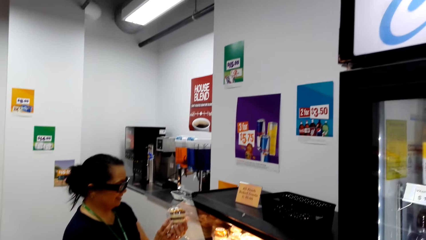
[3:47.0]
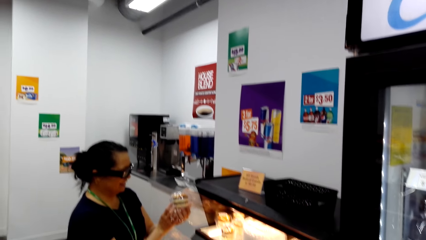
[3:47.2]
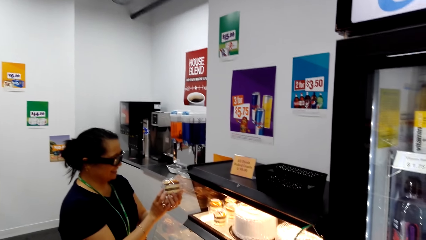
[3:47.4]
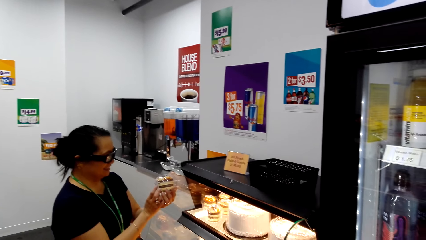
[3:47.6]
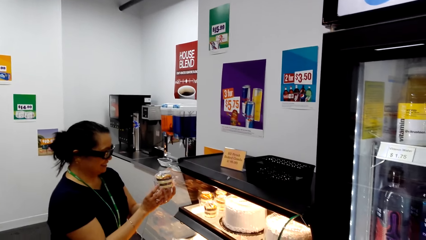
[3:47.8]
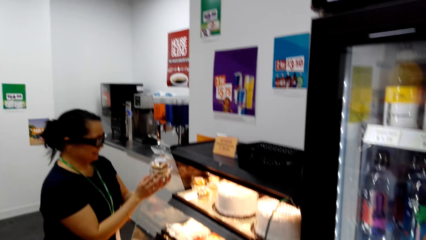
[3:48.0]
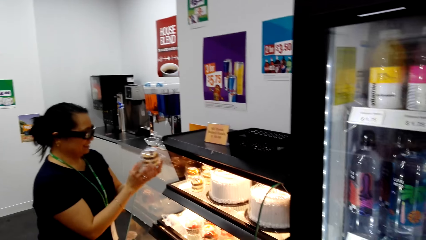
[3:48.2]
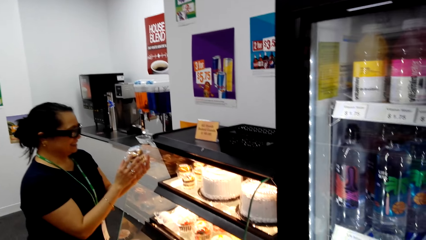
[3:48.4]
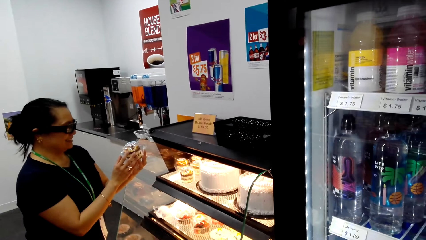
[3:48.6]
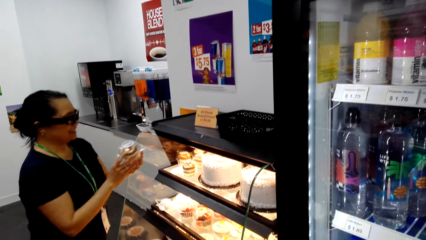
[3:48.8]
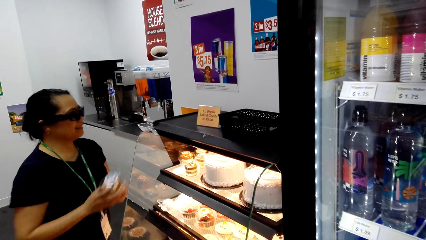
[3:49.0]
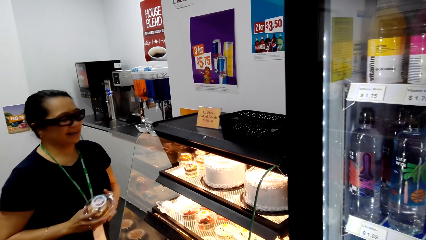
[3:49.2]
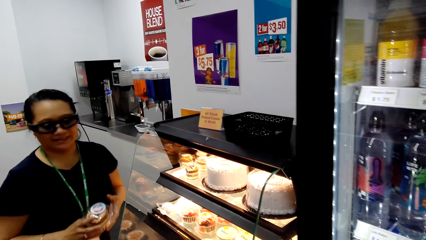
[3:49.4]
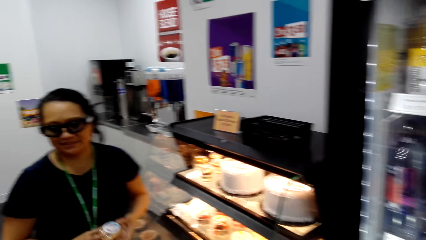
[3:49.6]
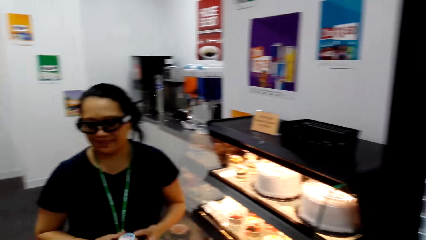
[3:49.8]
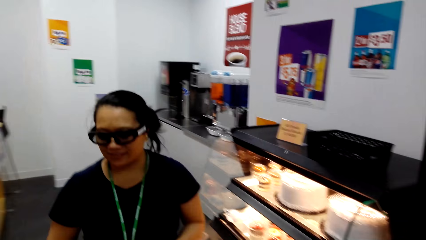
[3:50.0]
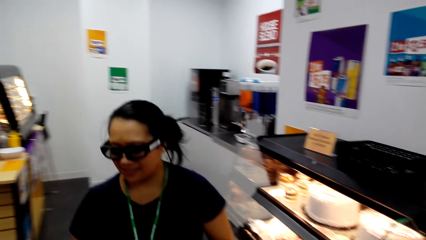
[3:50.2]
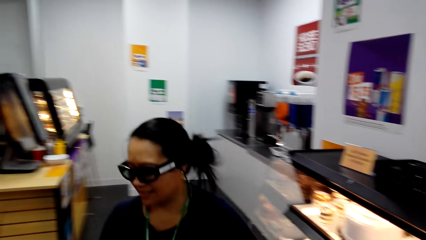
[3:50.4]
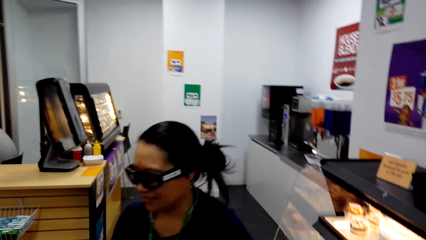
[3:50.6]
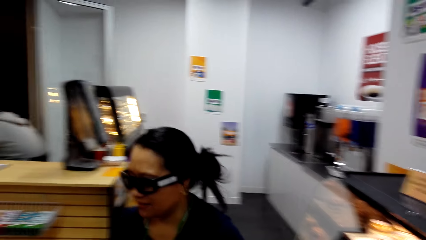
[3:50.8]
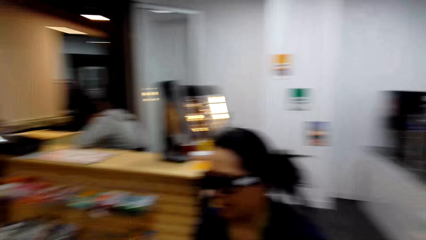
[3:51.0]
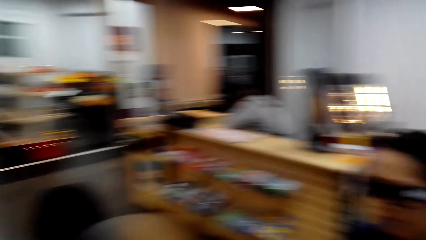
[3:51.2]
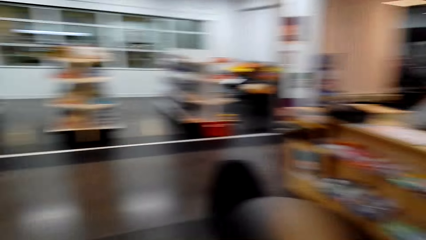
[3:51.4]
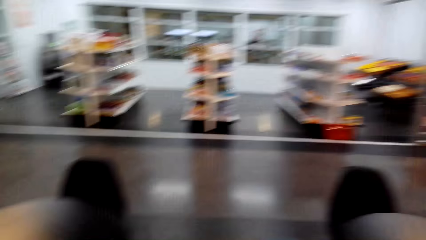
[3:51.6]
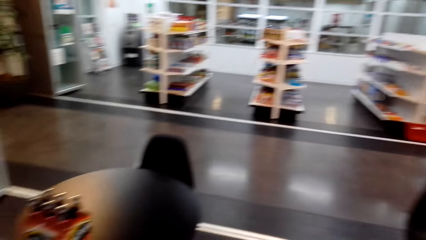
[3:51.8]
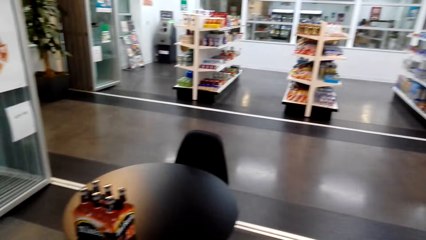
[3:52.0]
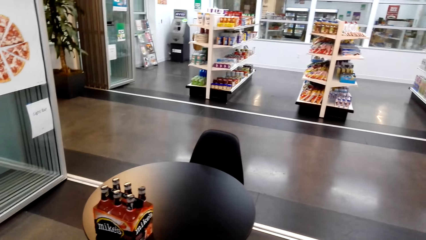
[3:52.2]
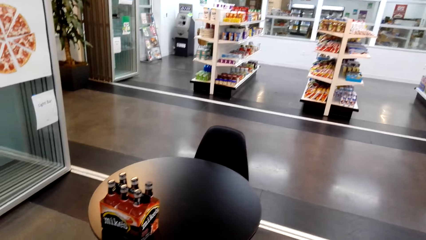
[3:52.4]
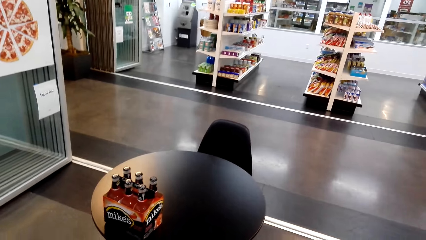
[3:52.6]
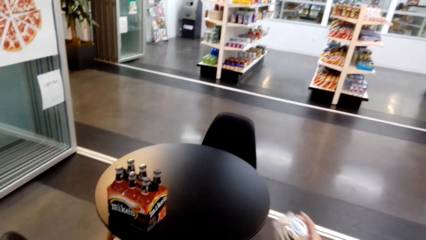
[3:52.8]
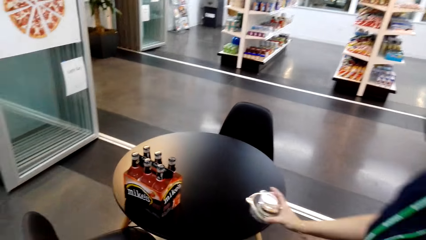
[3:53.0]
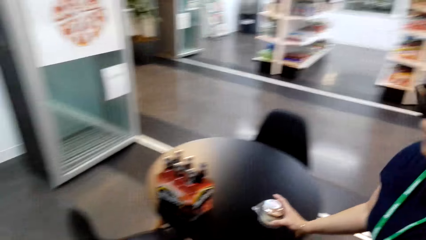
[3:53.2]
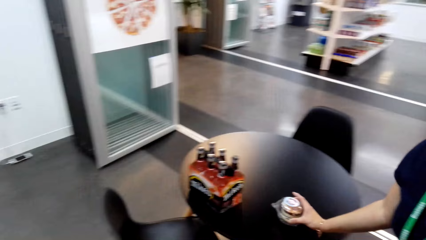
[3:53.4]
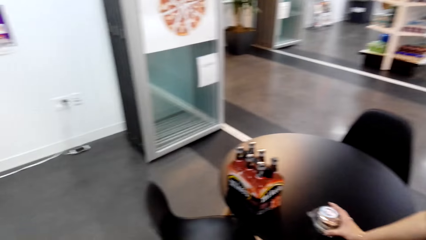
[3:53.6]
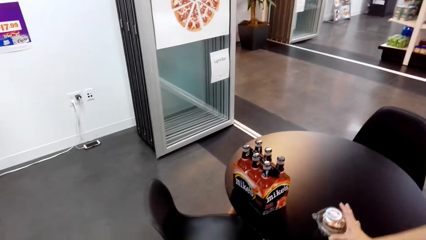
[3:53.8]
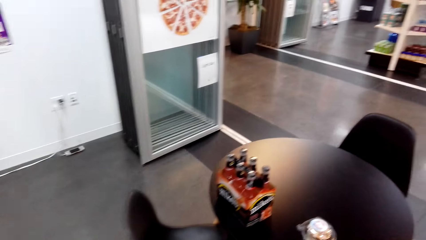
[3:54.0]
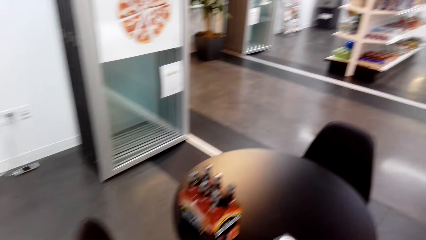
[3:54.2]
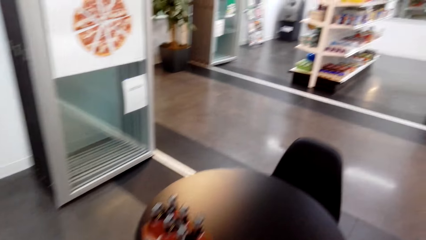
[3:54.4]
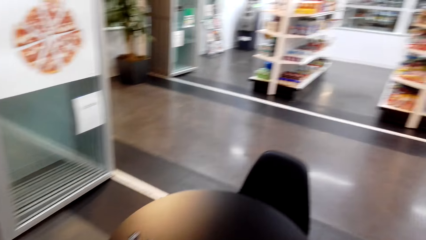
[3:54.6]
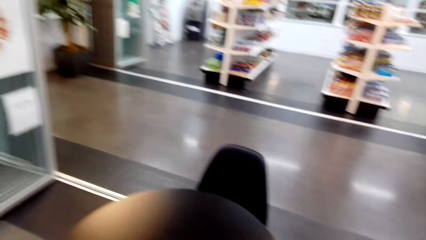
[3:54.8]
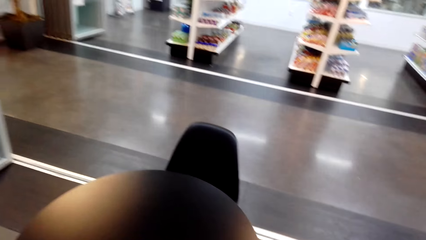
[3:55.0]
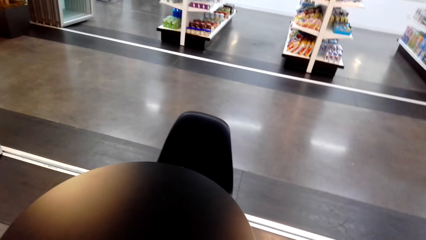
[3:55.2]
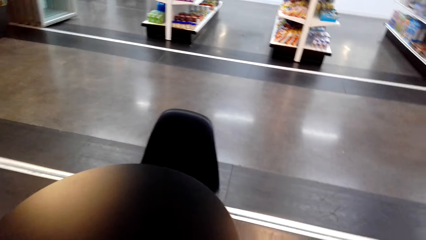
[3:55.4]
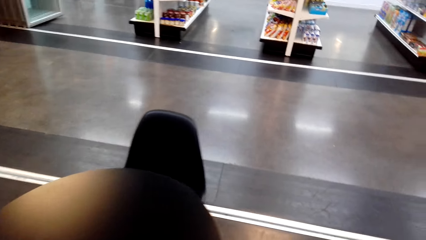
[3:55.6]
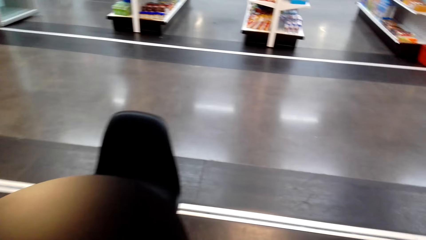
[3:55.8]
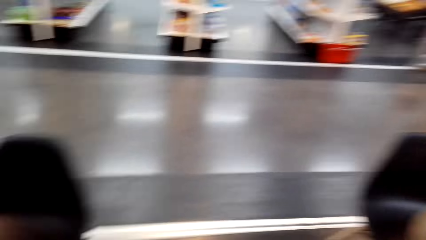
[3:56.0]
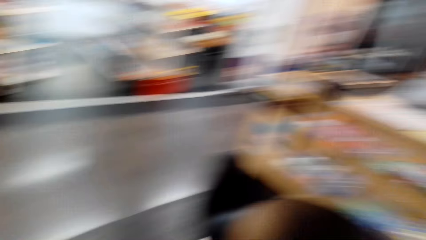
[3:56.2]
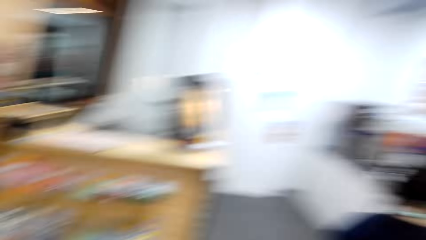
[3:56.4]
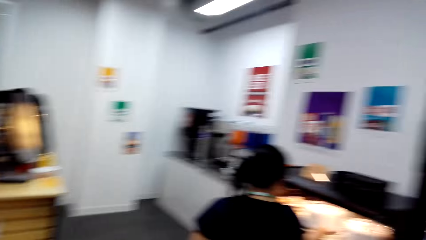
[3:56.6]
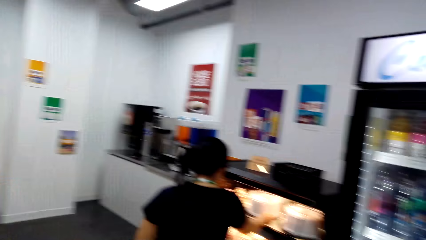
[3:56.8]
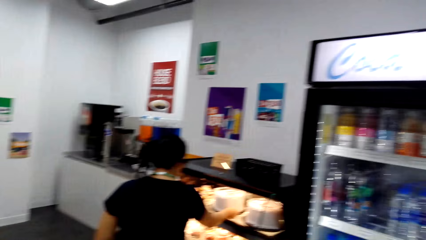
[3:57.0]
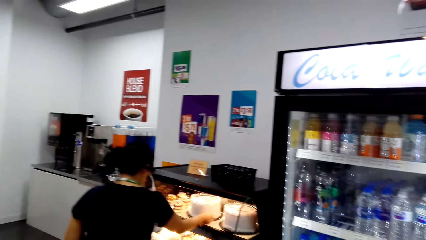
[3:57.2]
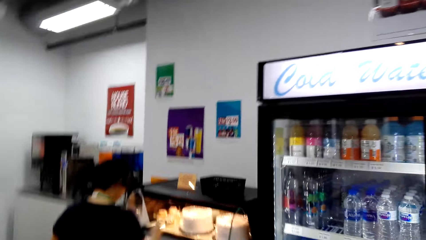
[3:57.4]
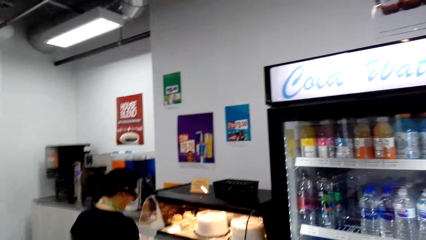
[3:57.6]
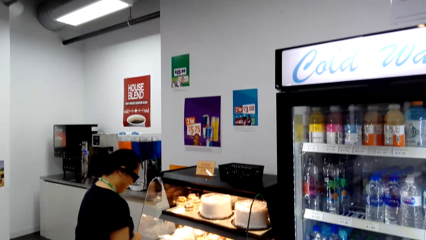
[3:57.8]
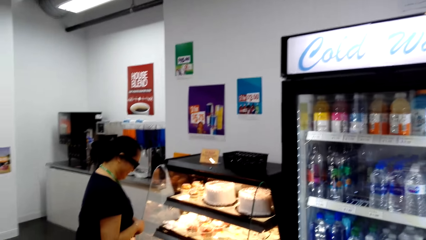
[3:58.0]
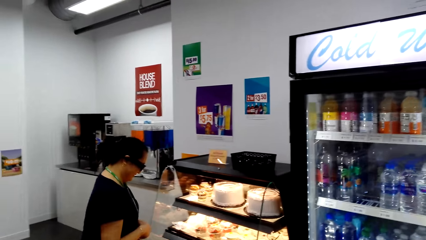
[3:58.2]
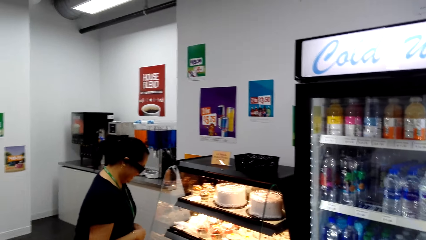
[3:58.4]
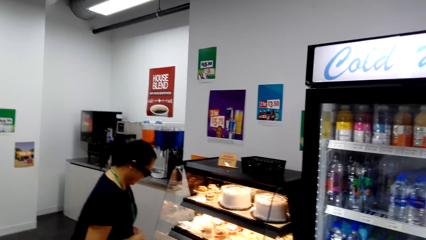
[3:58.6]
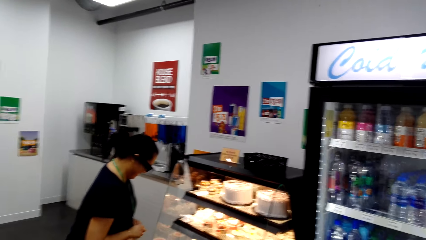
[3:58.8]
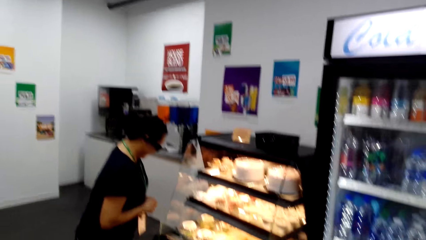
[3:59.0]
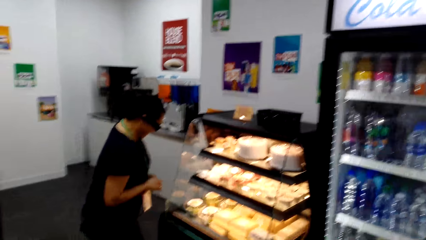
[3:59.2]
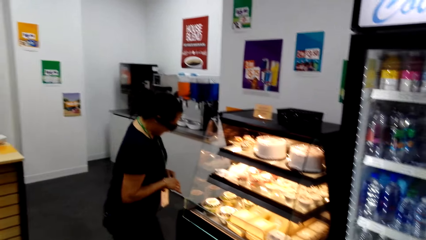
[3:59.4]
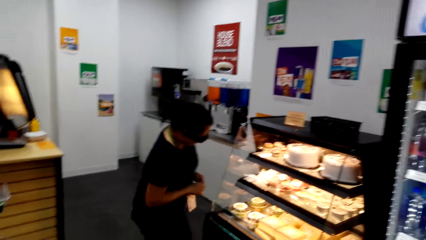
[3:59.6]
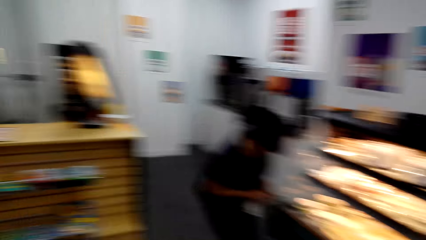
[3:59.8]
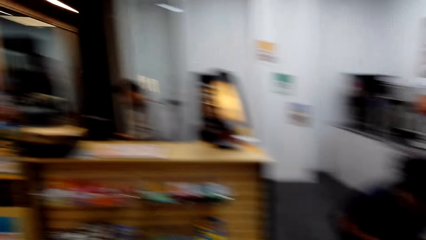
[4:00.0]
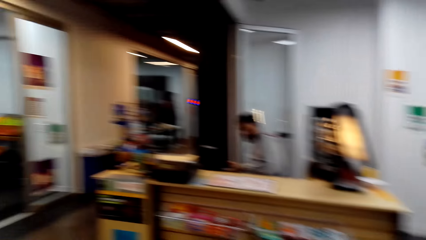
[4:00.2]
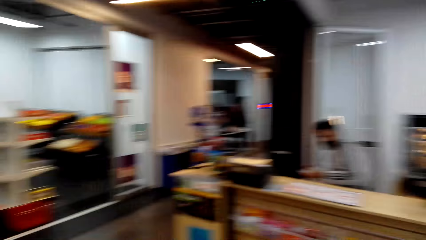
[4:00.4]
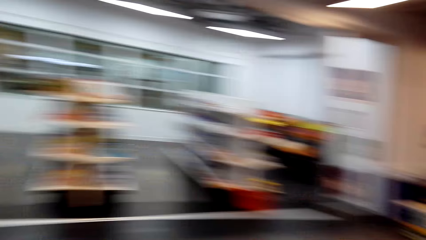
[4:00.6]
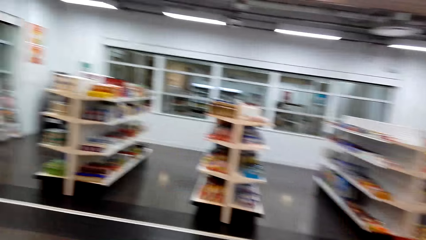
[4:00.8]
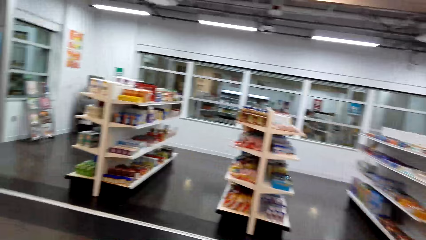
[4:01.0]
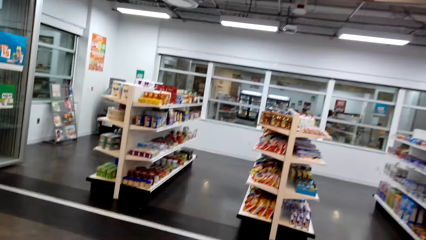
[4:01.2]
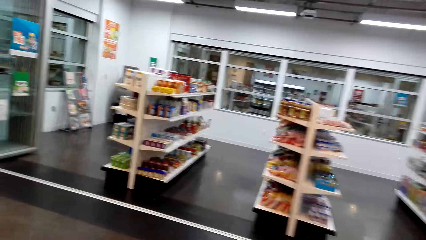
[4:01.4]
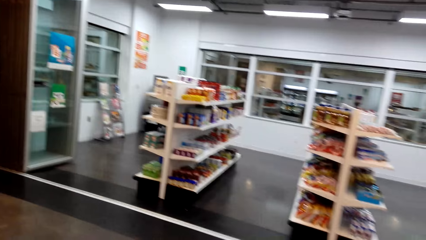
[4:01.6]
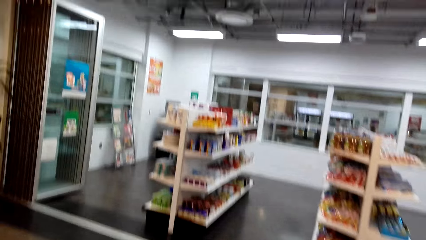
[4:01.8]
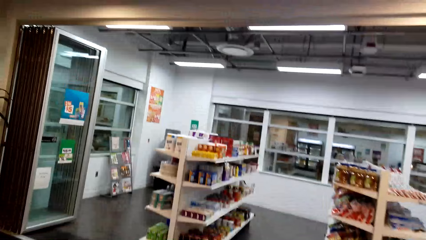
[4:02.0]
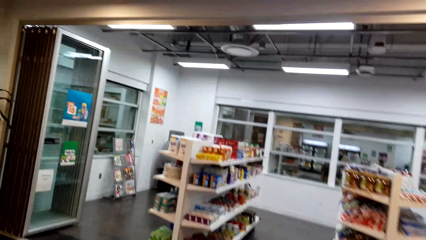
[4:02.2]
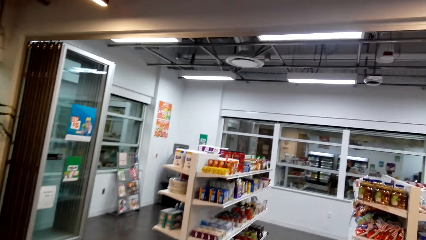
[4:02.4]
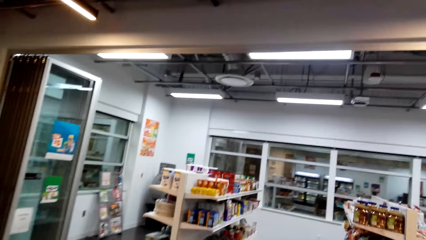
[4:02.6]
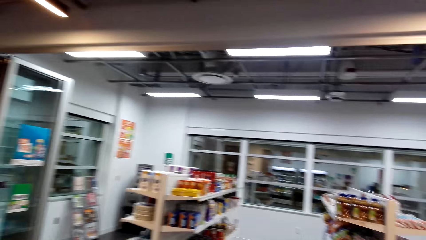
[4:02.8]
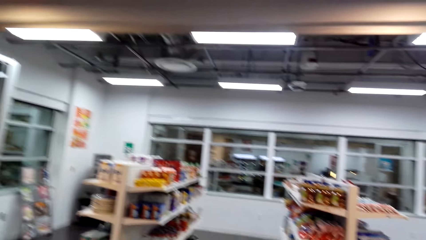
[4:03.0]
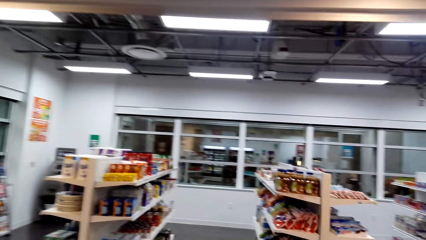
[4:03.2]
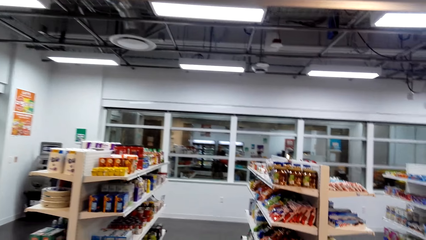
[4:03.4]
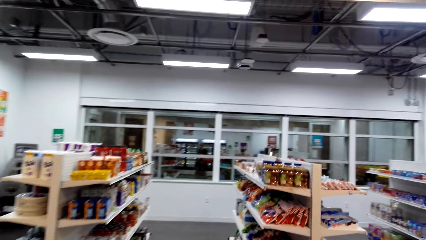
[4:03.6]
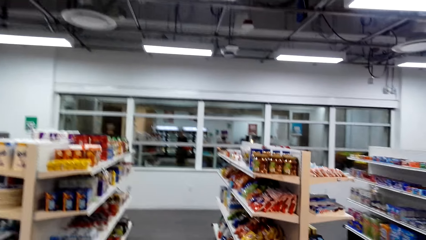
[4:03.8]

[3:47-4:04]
The camera wearer laughs. A woman talks to the camera wearer. The camera wearer looks around. The woman puts something on the table. The camera wearer talks to the woman and looks at the woman. They talk to the woman and look around. They walk.
